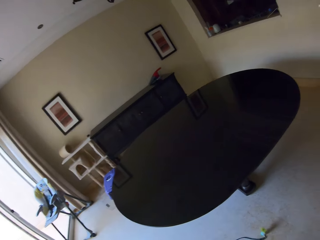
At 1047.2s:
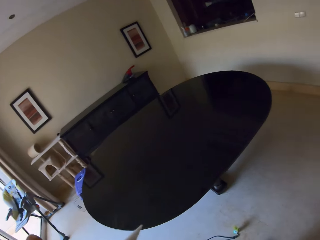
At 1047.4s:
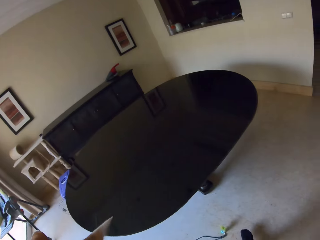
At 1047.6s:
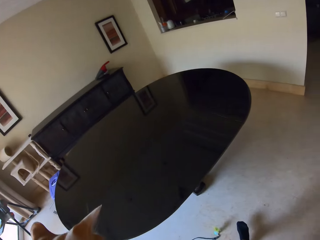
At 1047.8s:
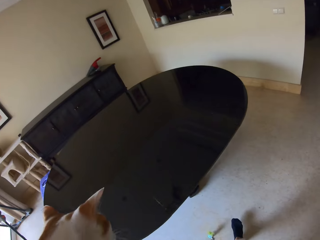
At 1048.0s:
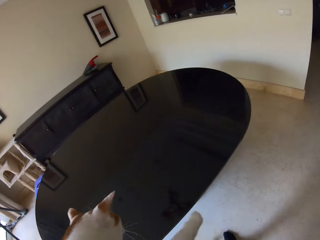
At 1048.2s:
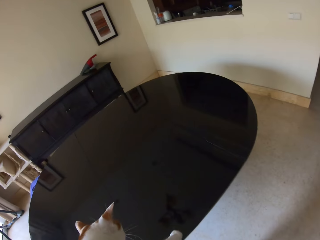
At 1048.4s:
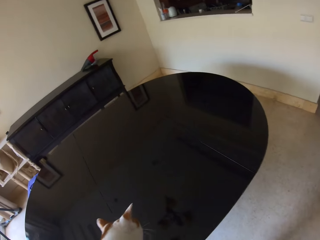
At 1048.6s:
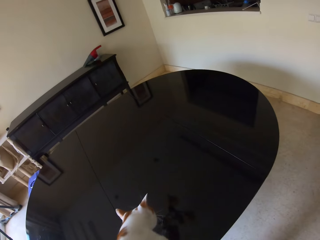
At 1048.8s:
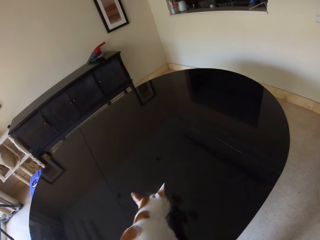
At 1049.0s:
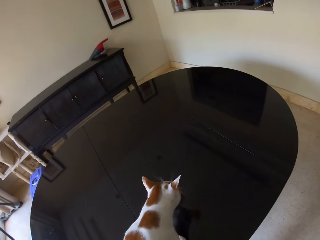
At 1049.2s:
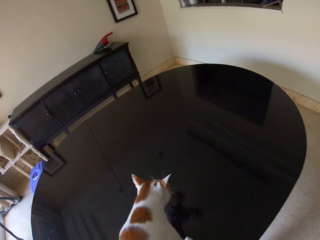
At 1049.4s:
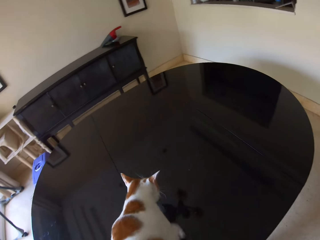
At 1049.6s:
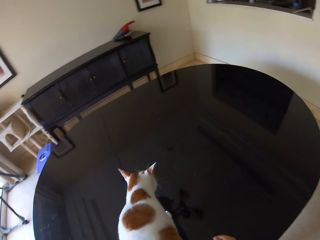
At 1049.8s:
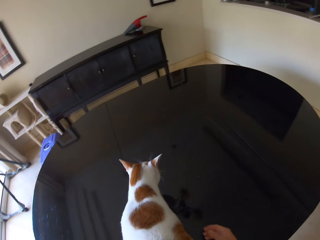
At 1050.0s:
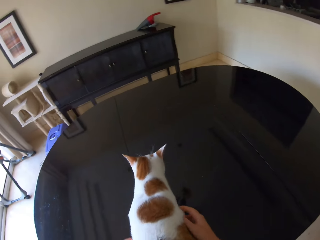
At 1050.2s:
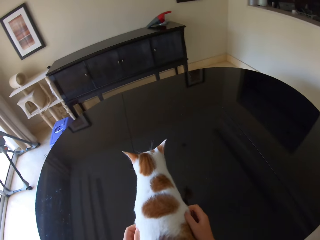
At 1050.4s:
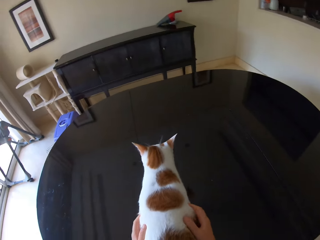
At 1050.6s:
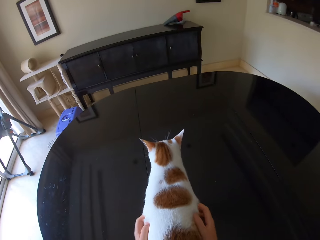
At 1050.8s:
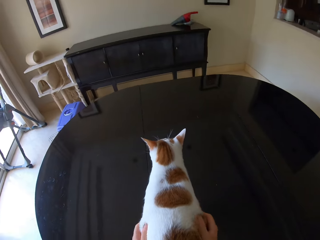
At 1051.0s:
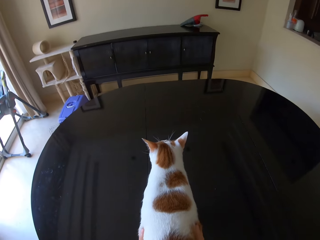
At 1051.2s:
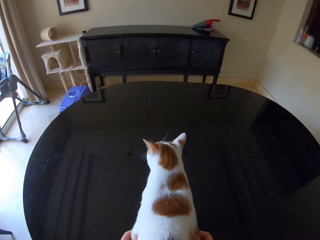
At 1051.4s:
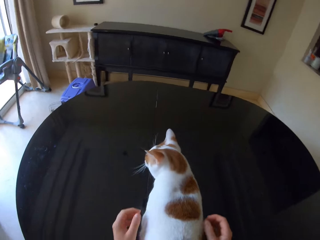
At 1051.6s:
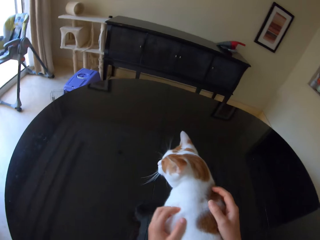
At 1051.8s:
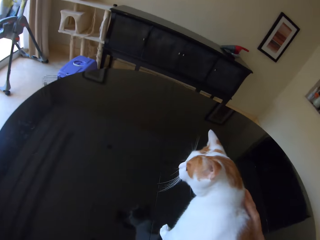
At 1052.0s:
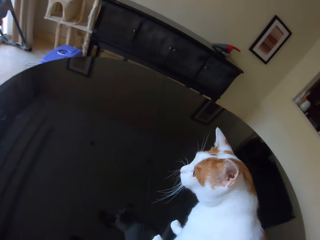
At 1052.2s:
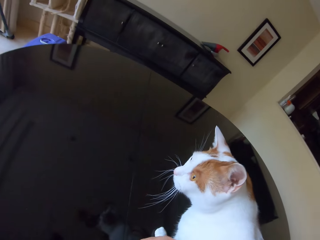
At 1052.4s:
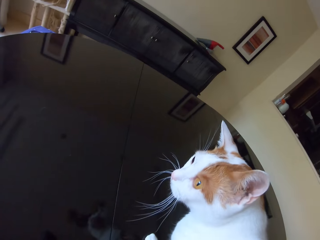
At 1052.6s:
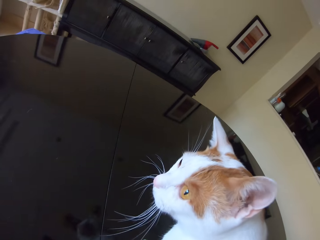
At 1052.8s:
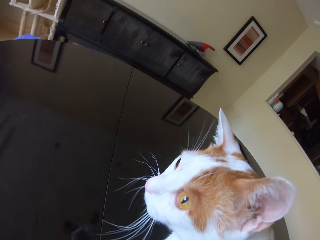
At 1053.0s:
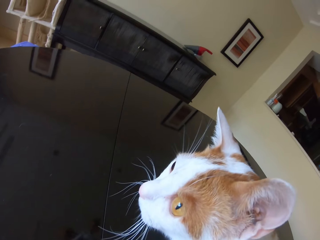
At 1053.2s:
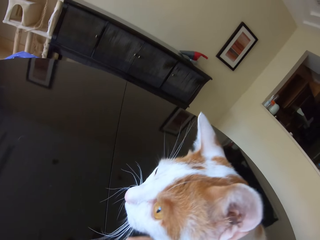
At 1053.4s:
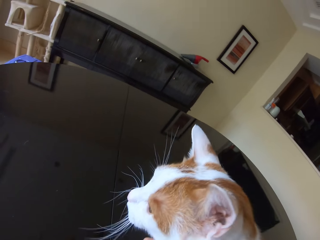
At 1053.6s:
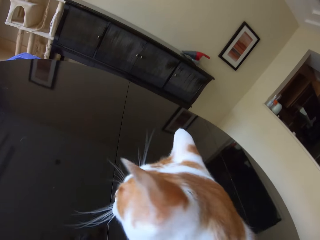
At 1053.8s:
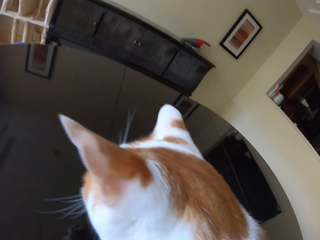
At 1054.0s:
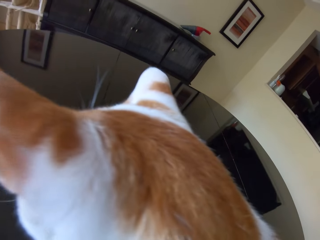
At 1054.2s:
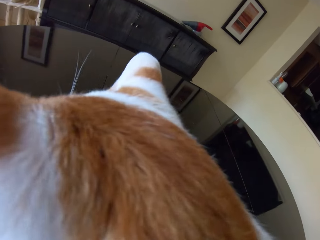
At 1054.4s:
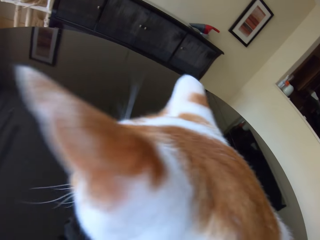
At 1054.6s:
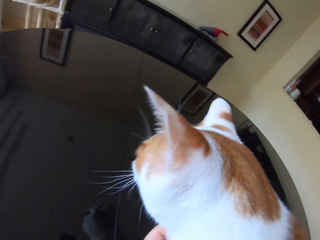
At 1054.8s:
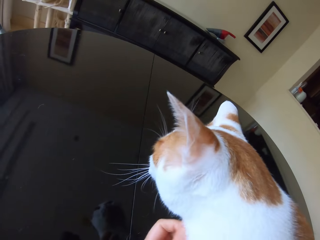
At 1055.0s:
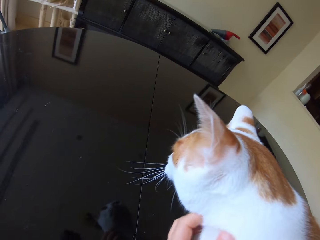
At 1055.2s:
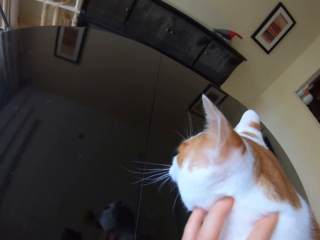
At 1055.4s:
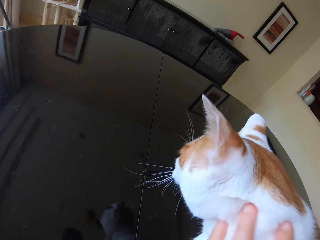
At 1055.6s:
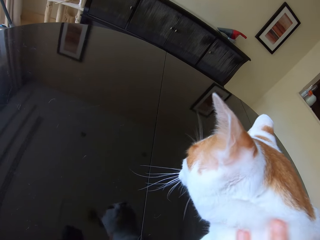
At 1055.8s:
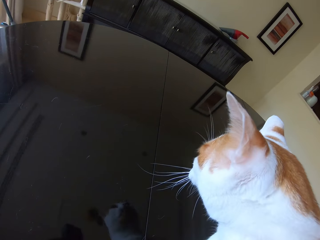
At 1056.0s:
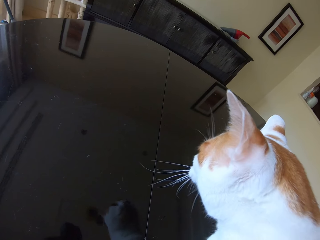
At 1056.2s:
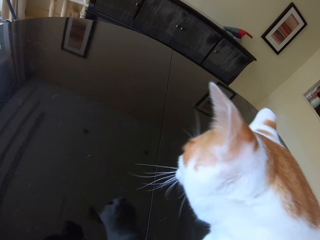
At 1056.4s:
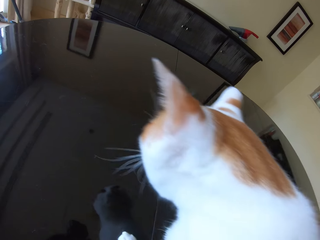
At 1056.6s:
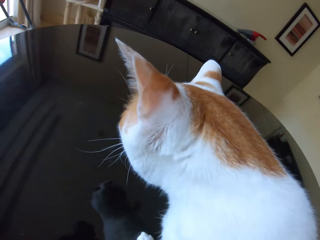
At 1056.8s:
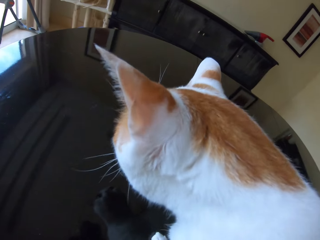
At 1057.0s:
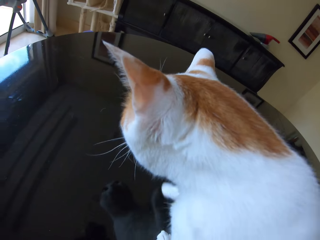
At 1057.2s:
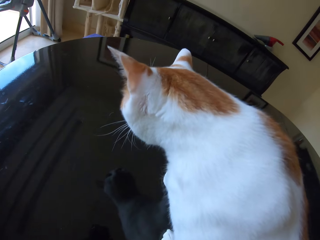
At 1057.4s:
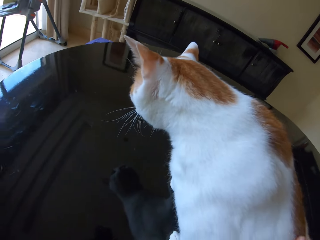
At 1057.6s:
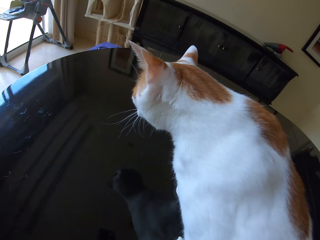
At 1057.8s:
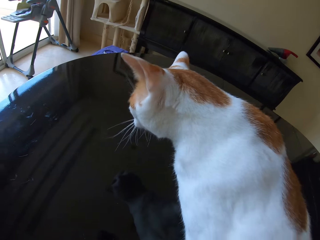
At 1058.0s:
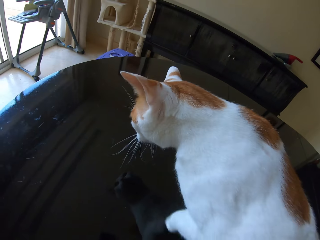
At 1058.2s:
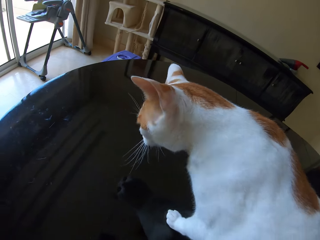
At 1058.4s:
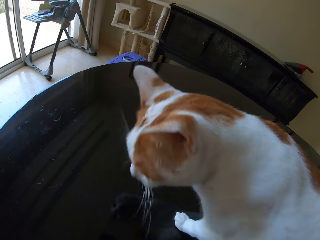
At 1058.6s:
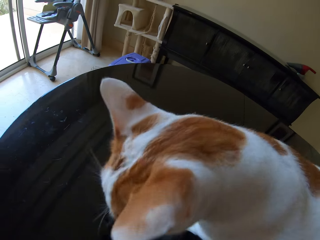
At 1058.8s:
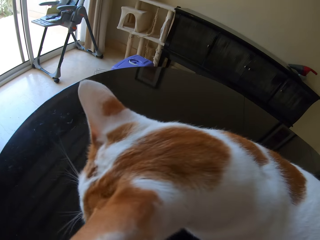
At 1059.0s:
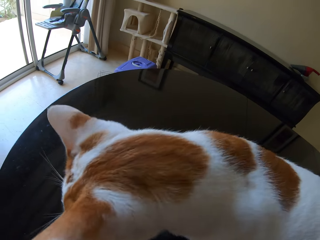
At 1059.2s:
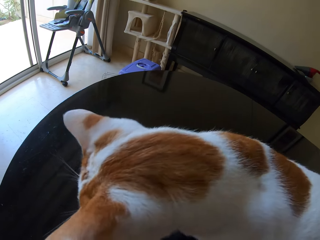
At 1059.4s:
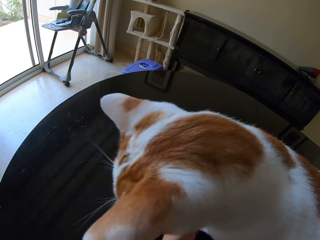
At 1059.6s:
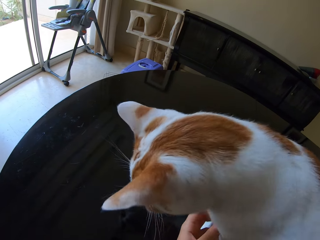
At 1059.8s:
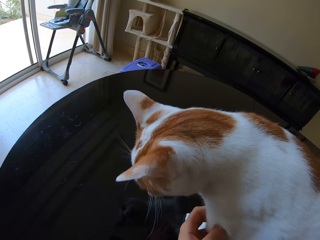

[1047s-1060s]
The camera wearer puts the cat on the table. They pet the cat on the table. They touch the cat.

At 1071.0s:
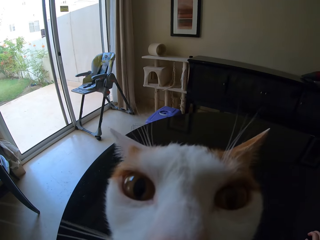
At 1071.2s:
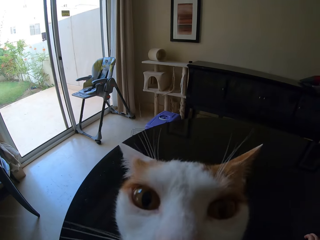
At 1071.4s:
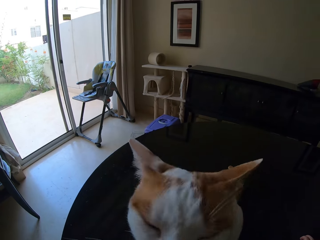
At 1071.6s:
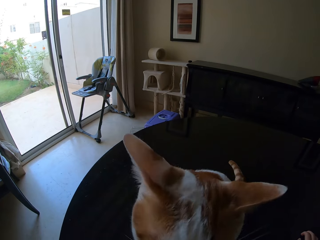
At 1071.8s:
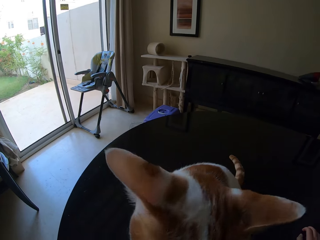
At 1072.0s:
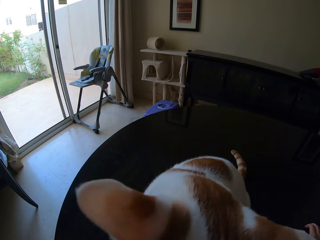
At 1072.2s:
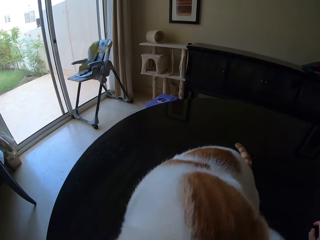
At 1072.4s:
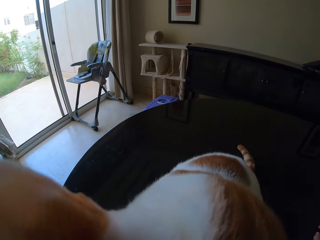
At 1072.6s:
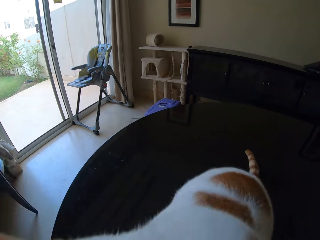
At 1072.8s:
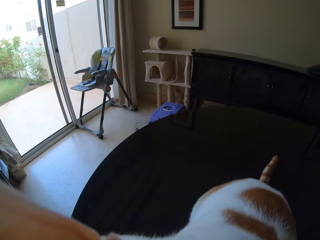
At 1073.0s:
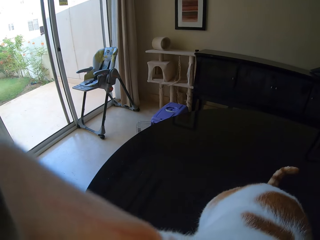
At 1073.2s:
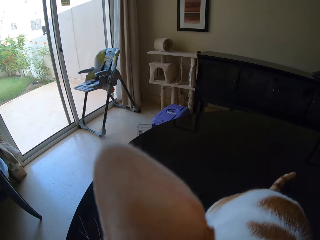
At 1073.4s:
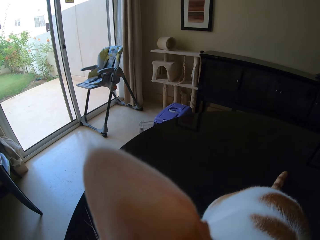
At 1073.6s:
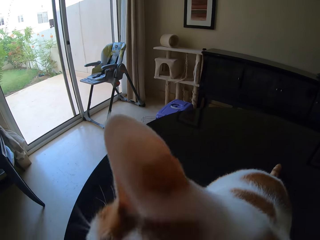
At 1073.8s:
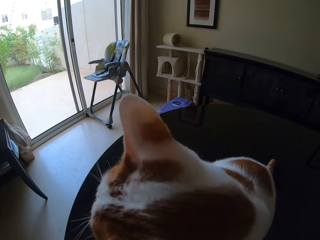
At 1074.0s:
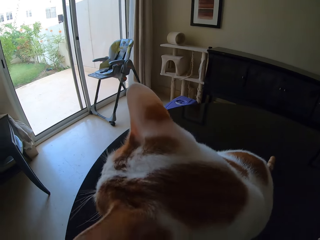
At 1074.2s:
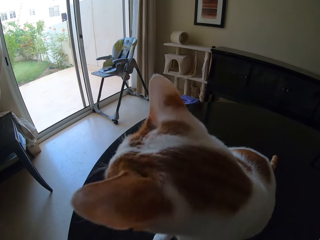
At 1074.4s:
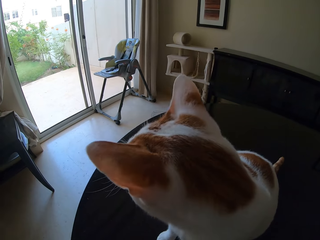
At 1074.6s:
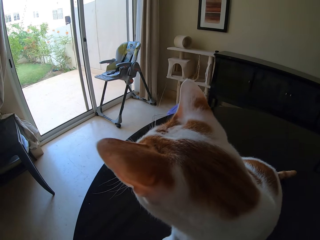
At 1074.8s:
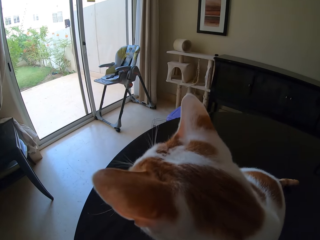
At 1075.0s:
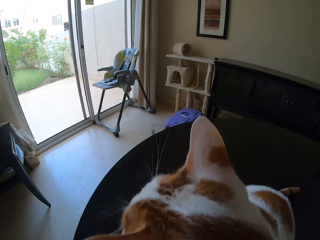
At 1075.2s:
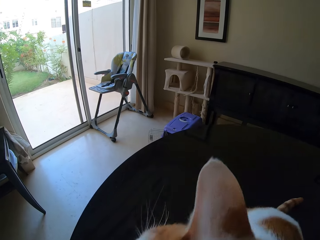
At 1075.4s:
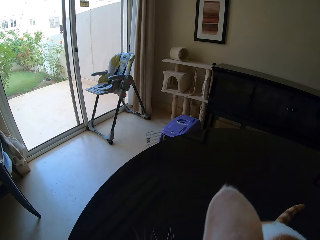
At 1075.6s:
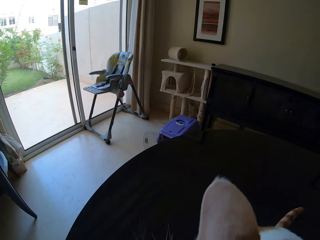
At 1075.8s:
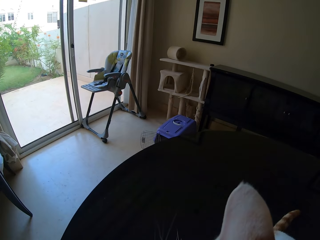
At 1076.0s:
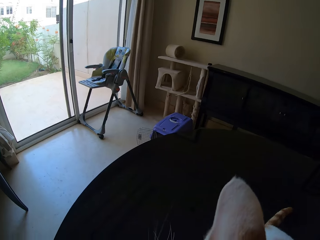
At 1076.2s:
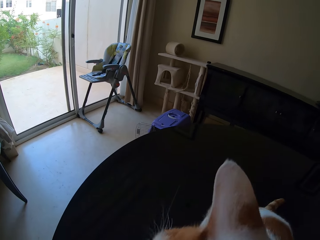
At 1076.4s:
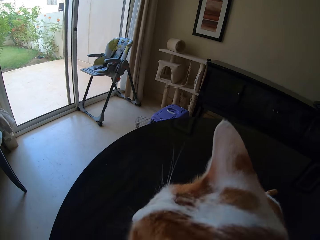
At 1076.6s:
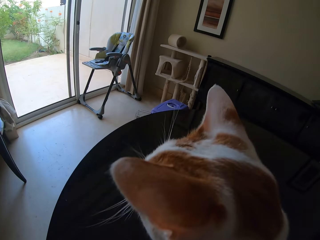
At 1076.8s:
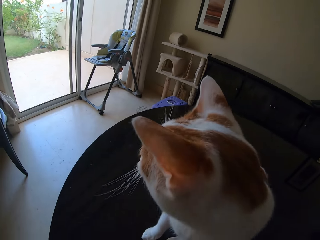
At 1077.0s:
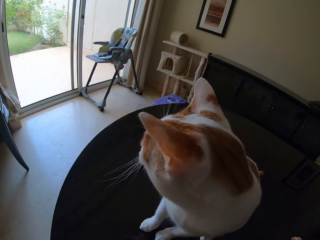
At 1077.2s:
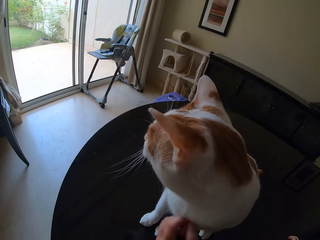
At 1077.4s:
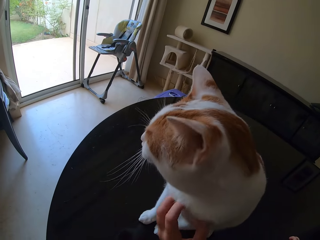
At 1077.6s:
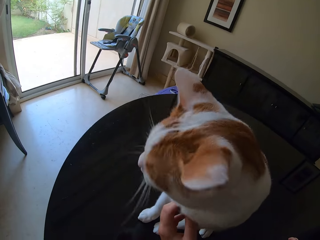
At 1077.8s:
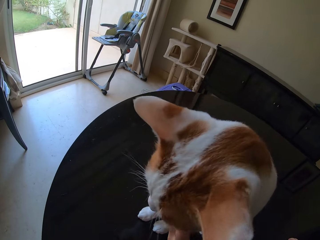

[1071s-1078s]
The camera wearer plays with a cat.

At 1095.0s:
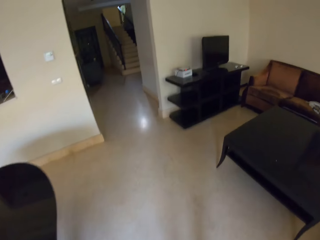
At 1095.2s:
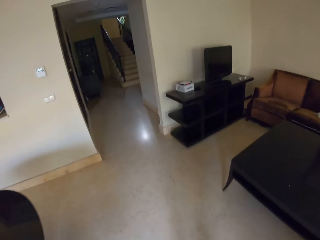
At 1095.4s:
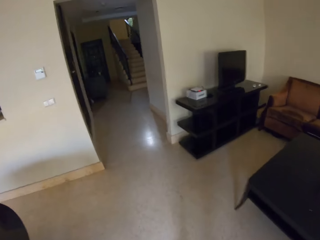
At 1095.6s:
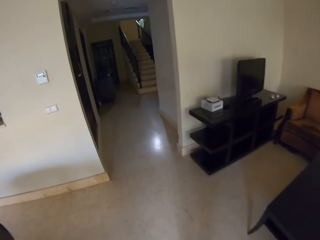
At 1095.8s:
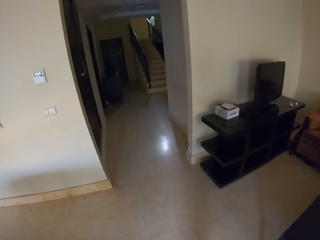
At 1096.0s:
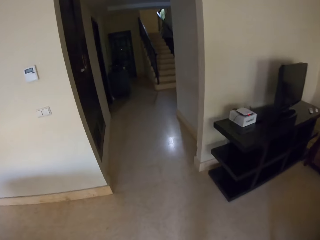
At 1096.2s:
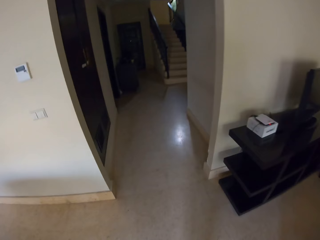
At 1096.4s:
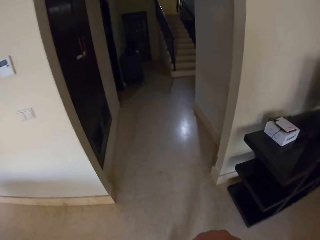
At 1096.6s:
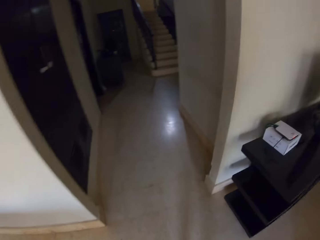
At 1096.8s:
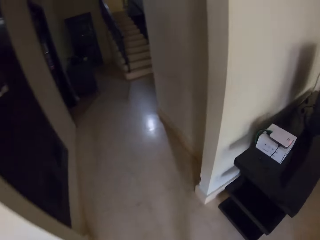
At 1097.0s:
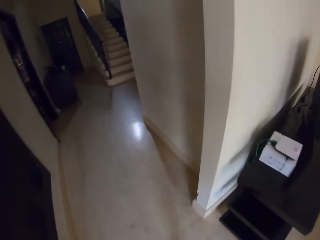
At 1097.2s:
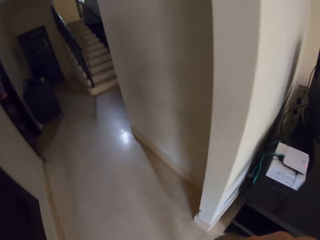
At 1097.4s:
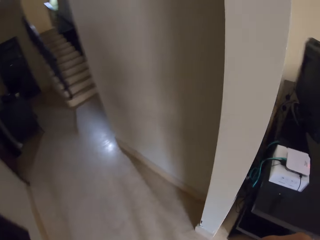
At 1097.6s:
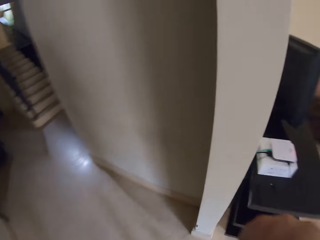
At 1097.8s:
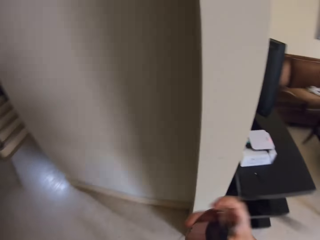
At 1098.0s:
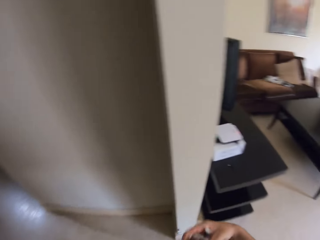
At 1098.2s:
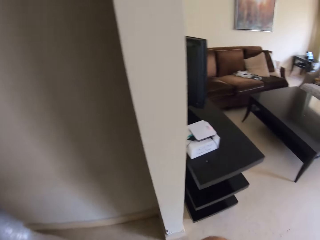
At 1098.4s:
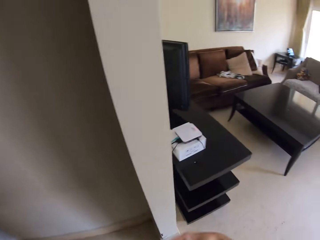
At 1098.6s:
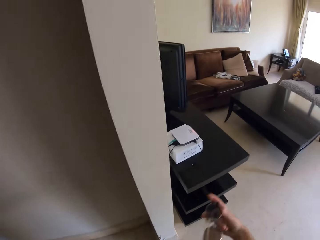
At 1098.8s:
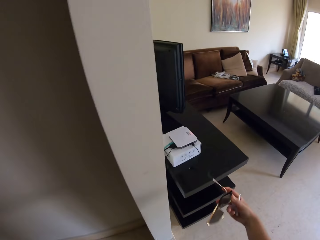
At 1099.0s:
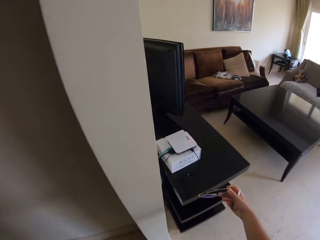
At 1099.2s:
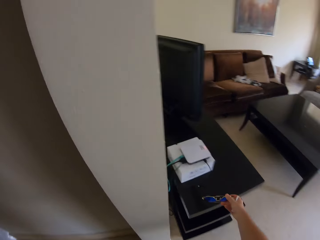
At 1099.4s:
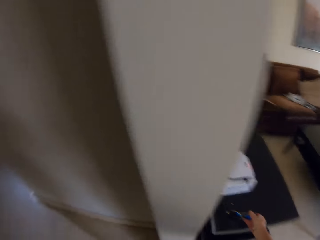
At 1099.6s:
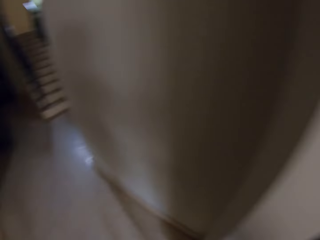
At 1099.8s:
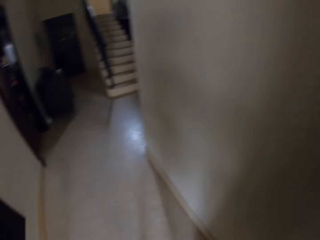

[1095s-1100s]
The camera wearer walks around the house. They put sunglasses on a table or cabinet.
